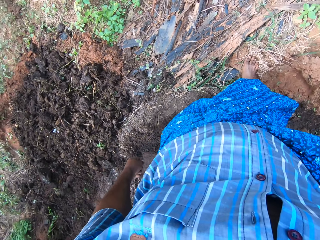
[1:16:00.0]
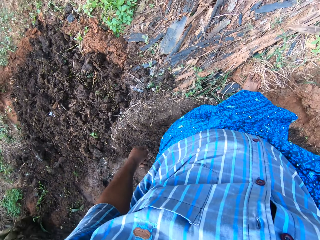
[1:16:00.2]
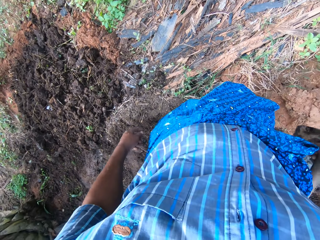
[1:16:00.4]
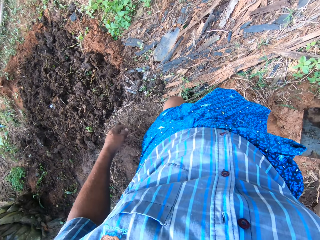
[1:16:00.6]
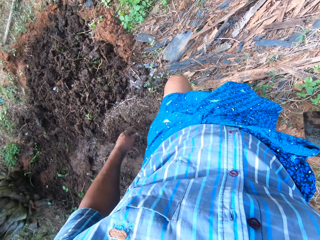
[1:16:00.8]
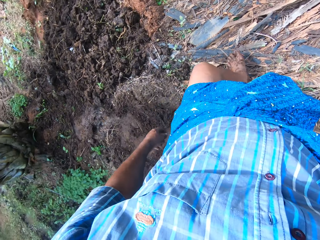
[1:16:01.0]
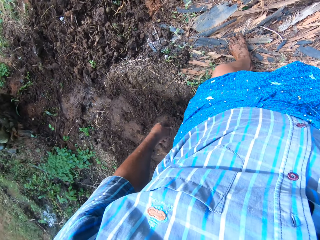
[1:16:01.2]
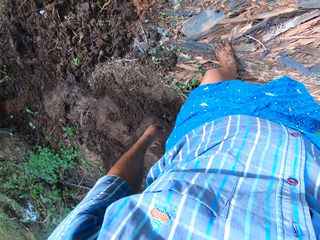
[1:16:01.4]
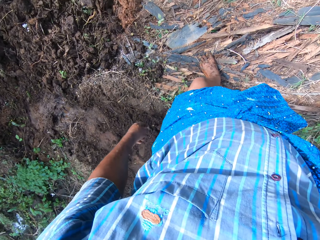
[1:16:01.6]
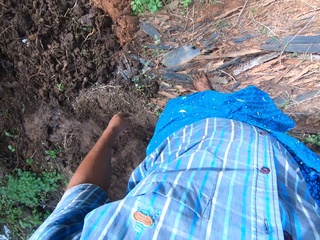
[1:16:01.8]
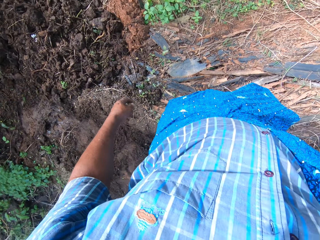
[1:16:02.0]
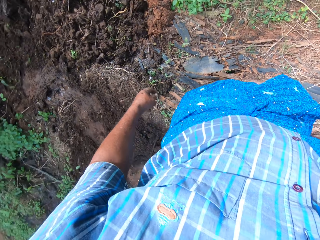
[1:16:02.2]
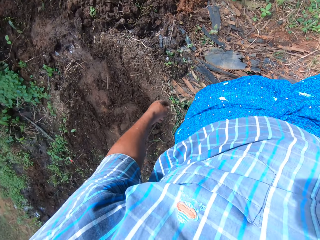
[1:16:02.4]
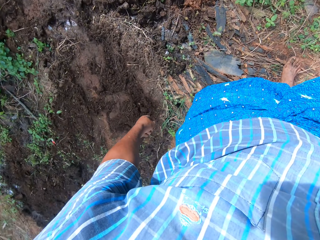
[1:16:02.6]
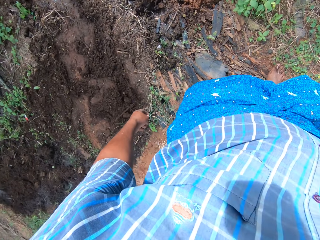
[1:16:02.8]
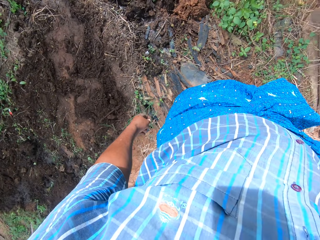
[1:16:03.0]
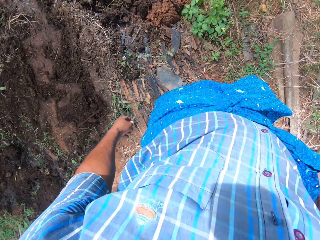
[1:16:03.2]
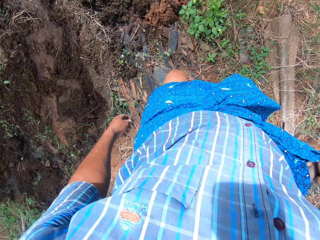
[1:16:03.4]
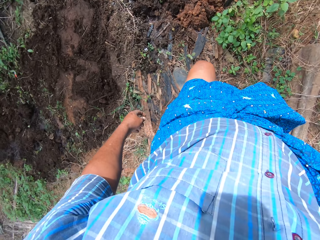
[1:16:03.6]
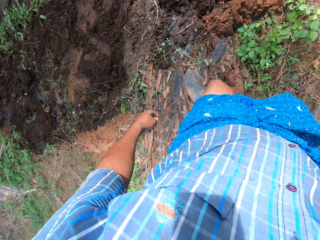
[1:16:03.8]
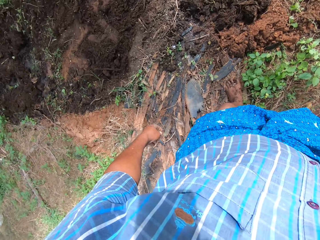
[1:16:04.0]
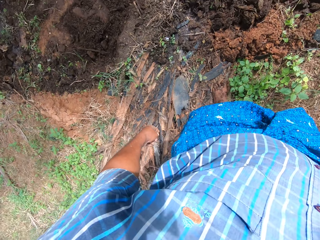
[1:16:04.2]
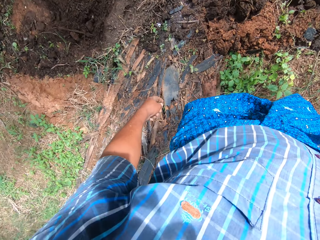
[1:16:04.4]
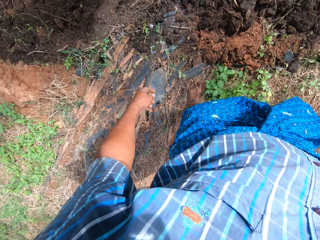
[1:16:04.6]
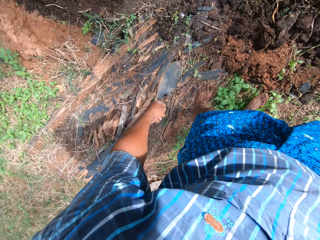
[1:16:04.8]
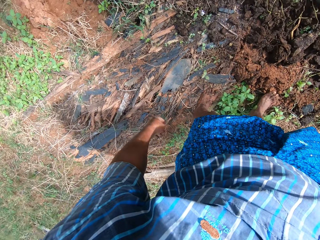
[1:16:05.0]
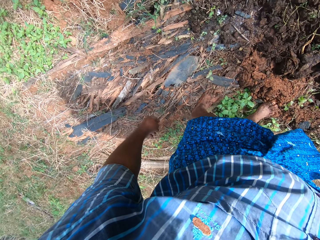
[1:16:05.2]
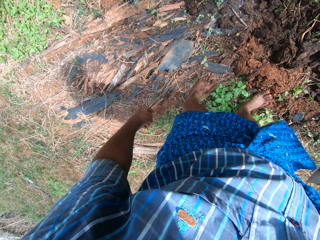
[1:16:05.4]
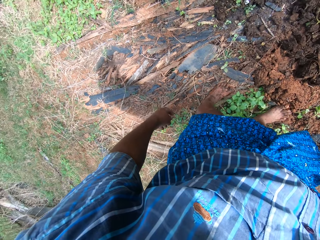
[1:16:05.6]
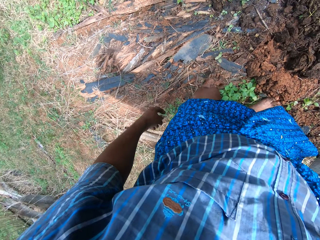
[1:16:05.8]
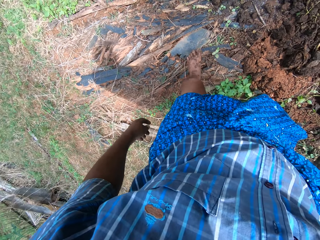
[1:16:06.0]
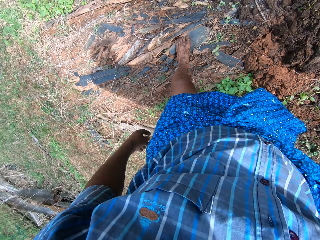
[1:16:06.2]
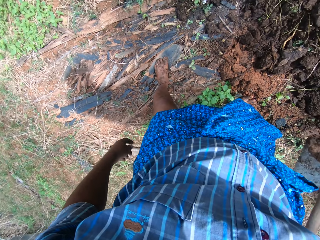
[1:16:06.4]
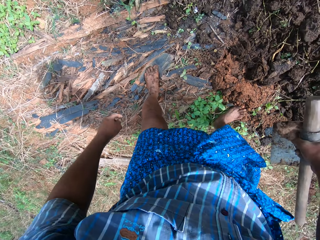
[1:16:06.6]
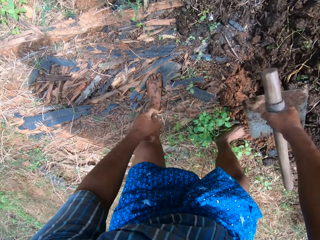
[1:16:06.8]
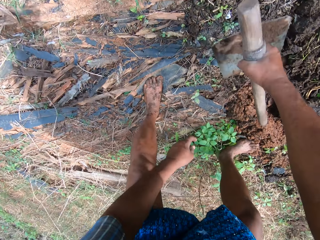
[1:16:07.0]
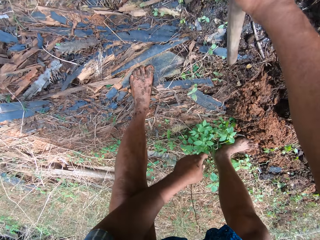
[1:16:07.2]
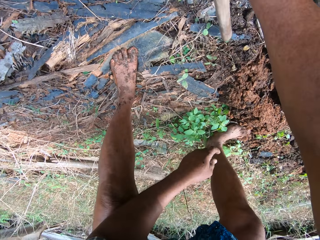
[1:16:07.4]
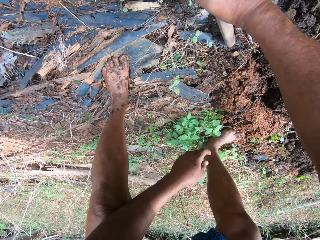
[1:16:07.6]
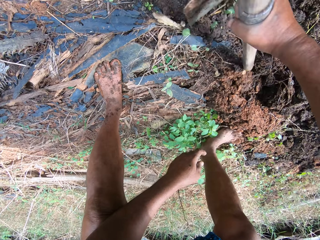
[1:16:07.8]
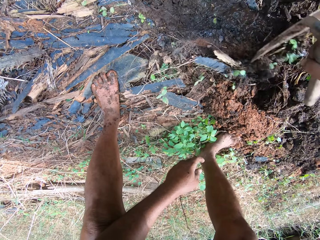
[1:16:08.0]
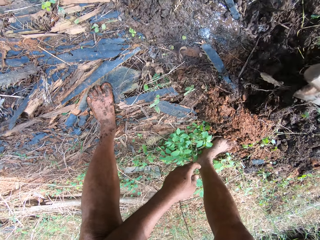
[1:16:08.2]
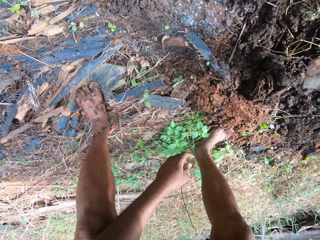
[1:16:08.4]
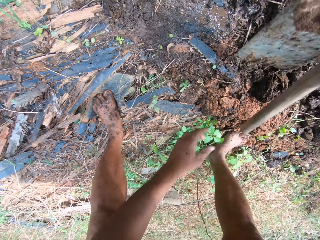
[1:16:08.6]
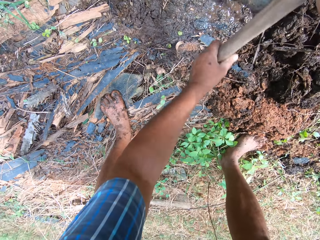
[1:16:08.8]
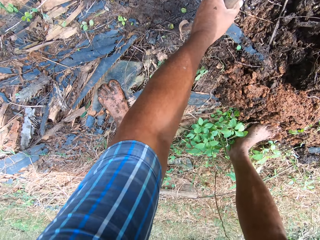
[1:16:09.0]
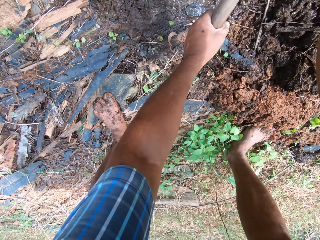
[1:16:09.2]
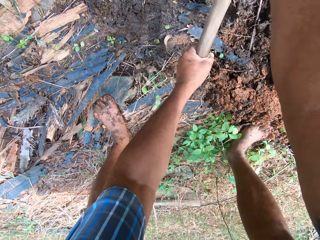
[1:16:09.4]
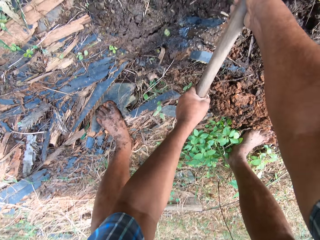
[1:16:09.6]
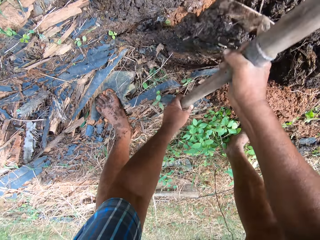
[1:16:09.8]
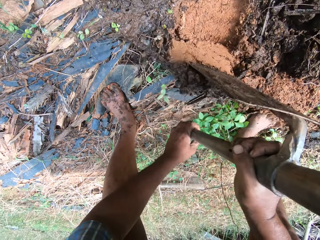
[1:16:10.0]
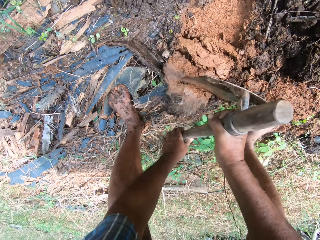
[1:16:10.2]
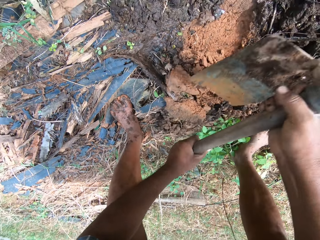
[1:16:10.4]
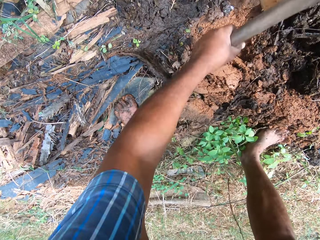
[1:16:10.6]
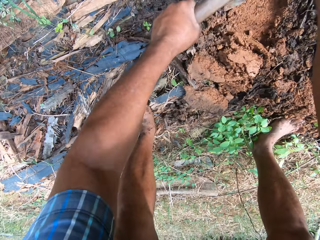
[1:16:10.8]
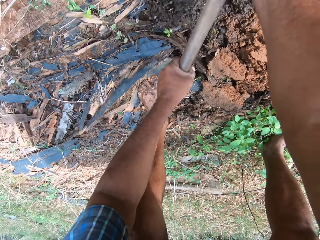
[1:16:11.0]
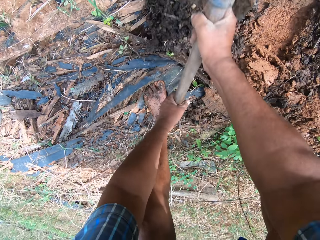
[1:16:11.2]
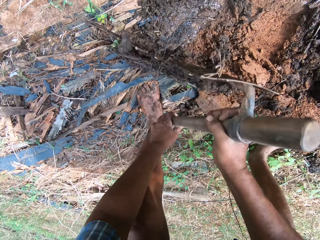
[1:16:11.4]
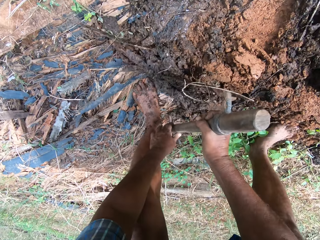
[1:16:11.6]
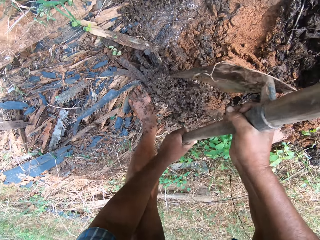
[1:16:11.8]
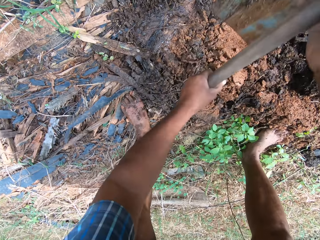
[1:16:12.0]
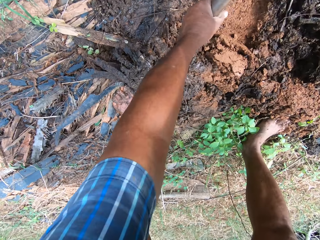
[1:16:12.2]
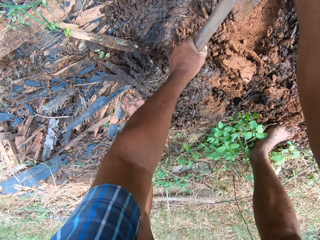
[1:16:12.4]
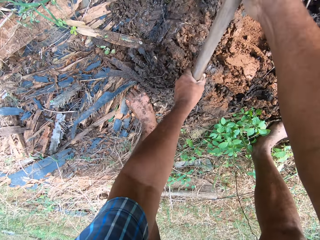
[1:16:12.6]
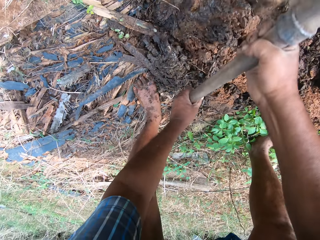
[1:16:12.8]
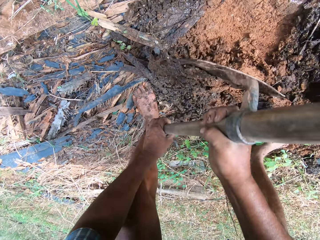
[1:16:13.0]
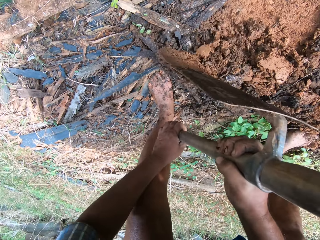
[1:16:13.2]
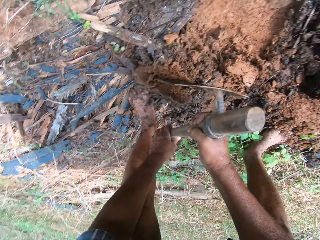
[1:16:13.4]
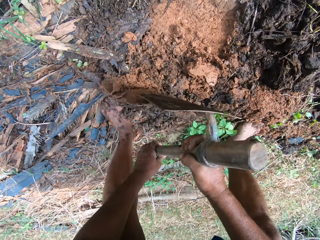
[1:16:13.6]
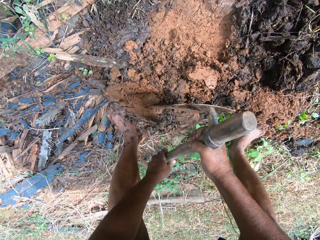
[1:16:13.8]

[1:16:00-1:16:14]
The camera wearer moves around the farmland. He digs the ground with the hoe in his hands. He throws the nylon paper aside.

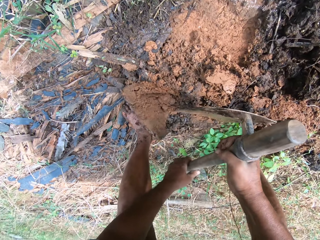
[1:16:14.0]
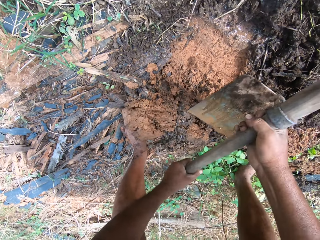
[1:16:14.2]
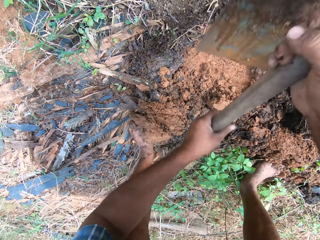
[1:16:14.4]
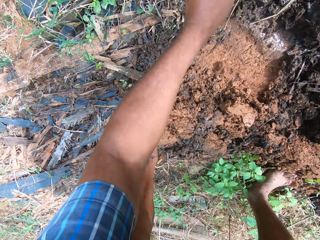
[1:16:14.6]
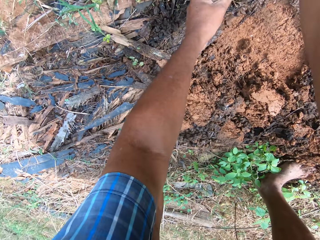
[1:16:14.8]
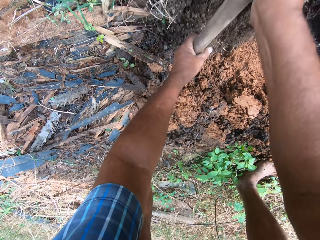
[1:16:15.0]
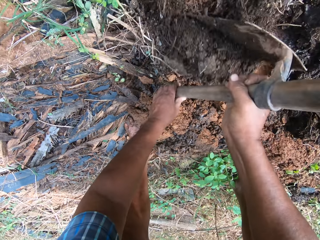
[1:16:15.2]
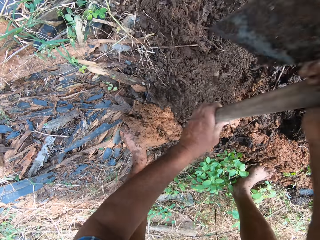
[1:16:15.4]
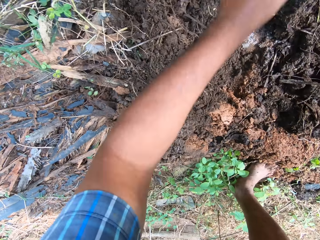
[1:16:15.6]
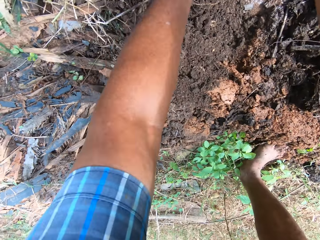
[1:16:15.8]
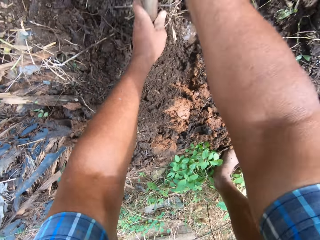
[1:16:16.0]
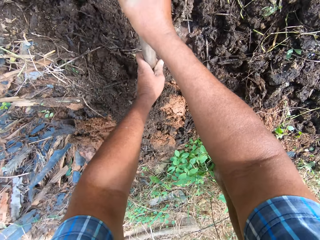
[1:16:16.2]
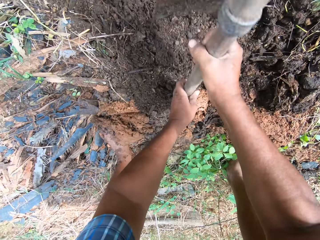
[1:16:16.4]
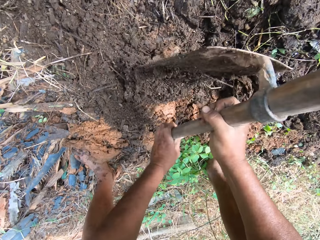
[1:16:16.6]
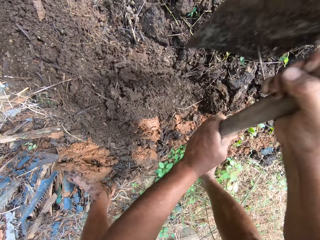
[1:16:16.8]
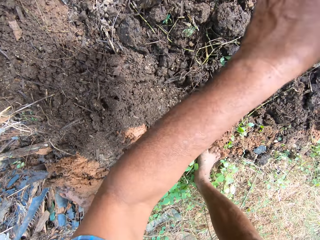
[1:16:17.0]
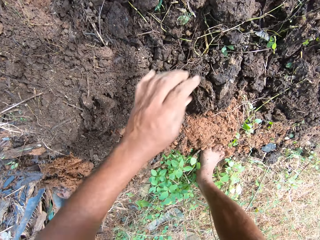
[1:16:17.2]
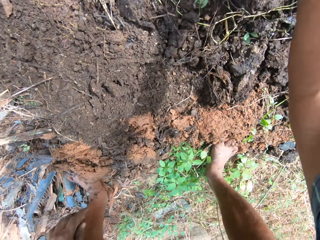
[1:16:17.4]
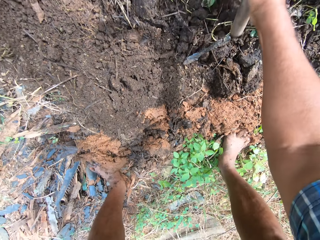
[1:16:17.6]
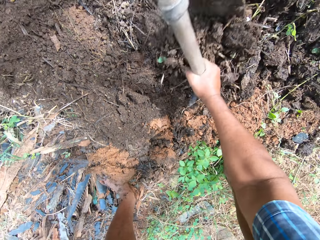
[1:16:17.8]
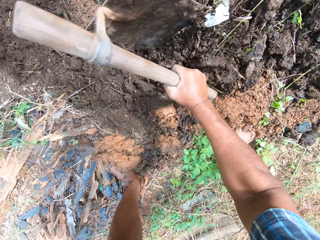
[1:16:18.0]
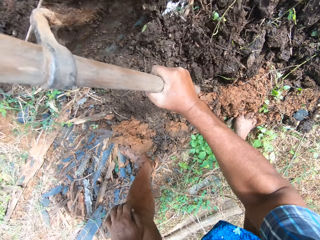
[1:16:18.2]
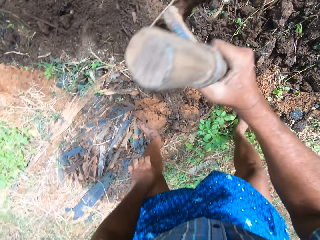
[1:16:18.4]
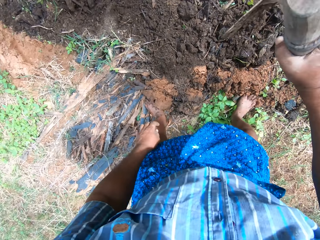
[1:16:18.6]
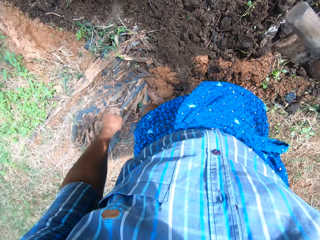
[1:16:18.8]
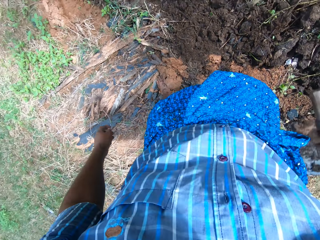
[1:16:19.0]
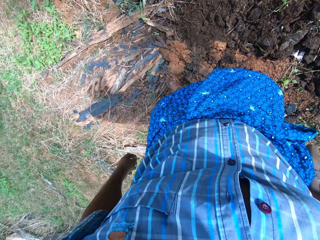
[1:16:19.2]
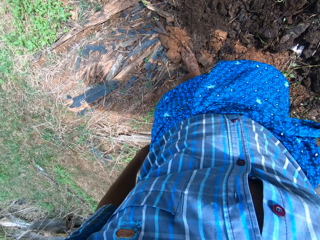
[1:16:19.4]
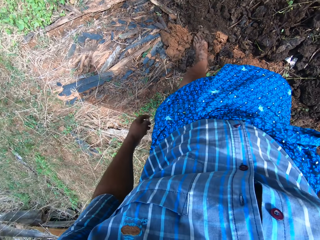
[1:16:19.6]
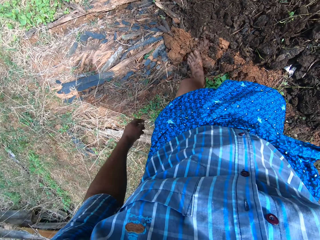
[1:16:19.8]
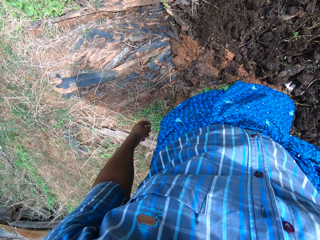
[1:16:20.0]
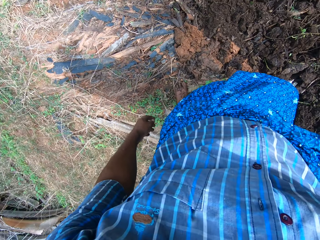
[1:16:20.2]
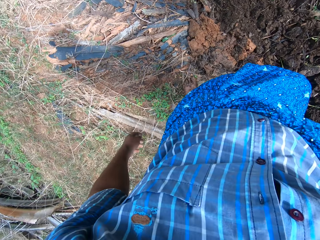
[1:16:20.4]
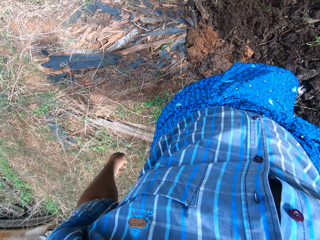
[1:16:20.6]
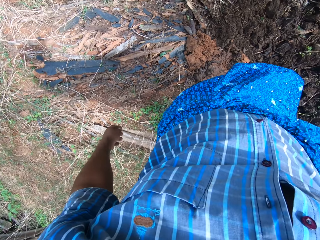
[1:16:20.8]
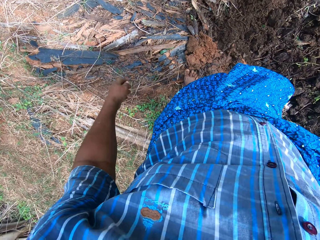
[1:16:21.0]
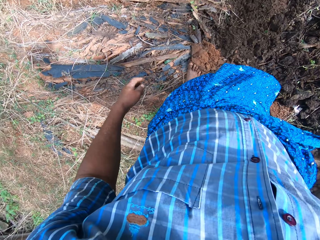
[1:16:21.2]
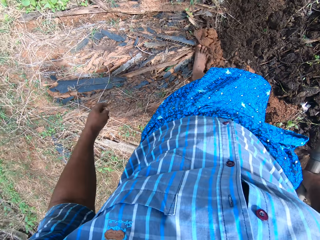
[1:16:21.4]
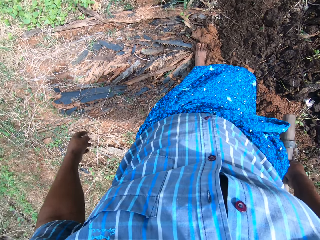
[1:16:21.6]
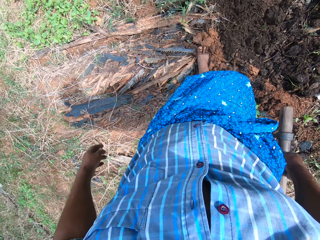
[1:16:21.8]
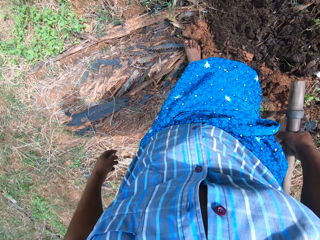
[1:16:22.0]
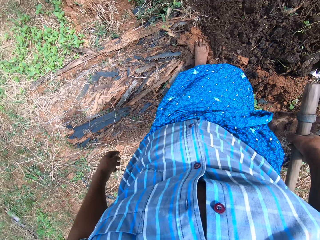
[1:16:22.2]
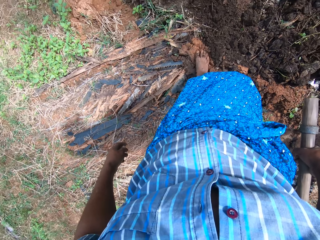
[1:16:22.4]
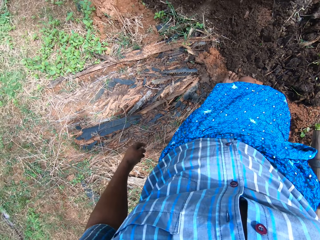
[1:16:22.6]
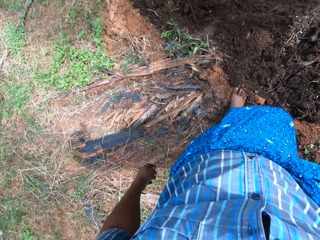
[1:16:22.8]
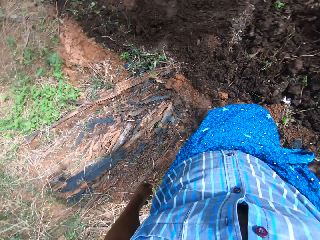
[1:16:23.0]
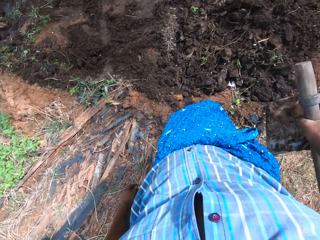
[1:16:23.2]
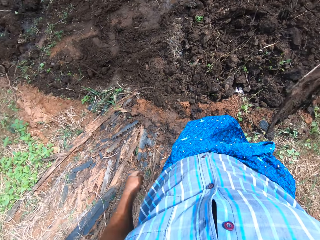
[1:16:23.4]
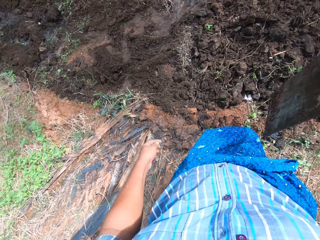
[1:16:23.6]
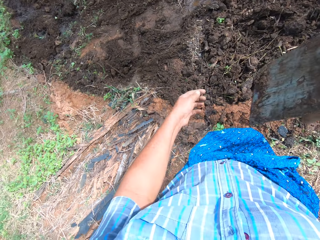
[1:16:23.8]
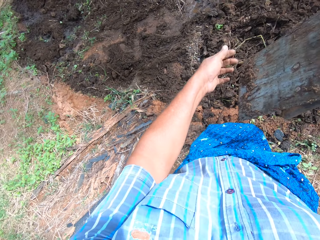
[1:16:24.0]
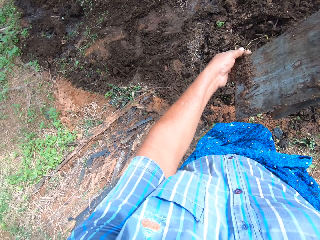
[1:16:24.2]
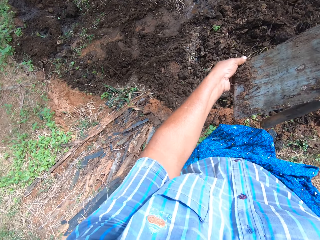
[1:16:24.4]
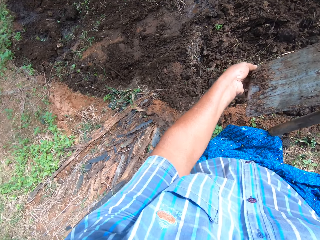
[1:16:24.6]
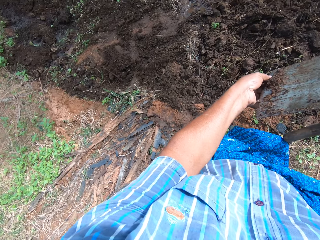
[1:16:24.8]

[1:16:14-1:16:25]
The camera wearer looks around the farm. He moves the soil on the ground with his right leg.
